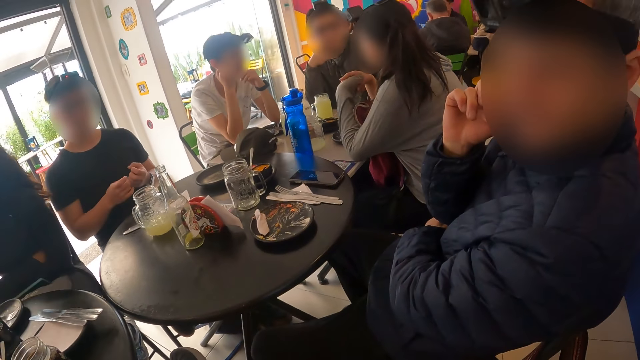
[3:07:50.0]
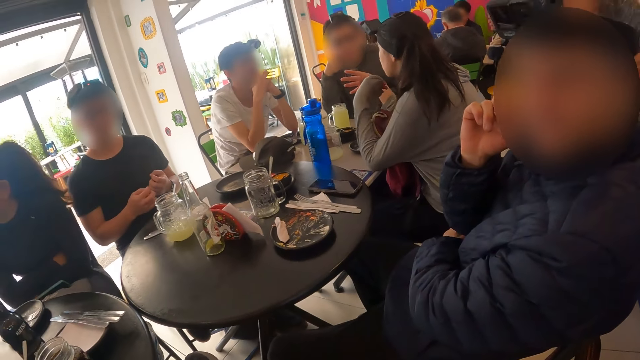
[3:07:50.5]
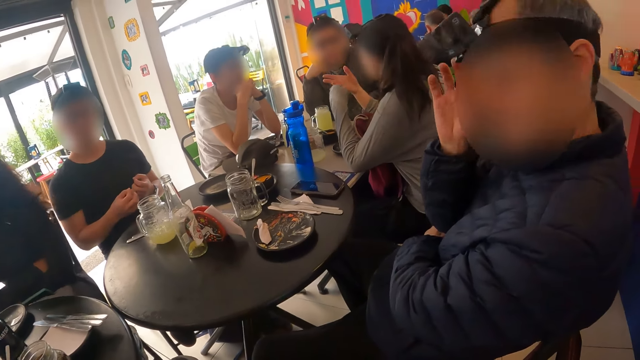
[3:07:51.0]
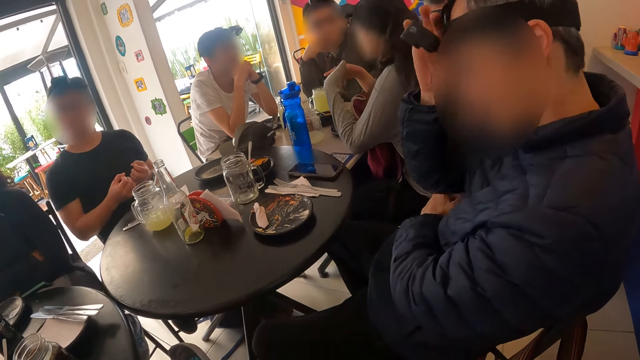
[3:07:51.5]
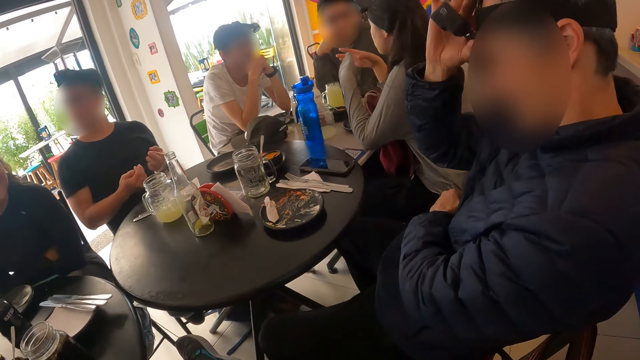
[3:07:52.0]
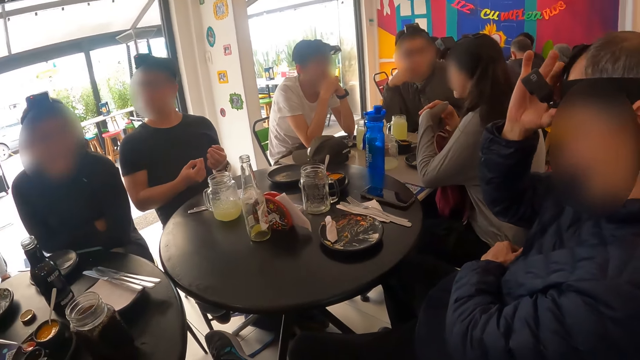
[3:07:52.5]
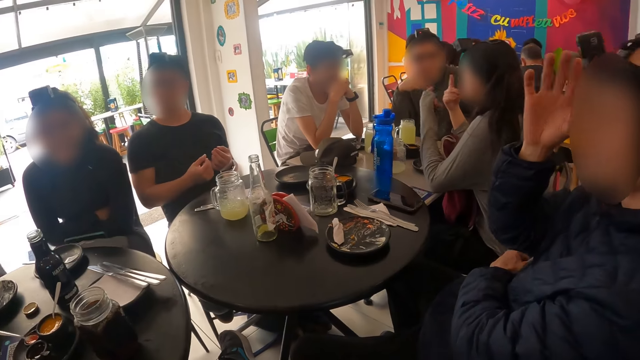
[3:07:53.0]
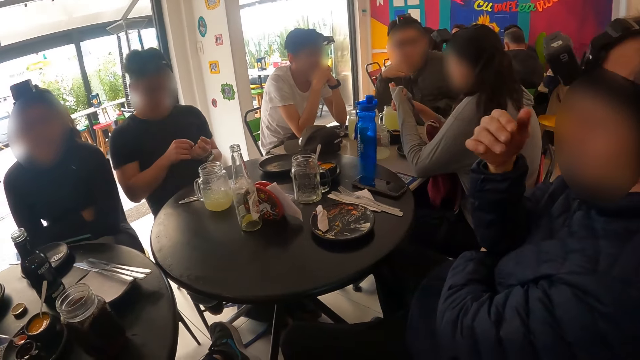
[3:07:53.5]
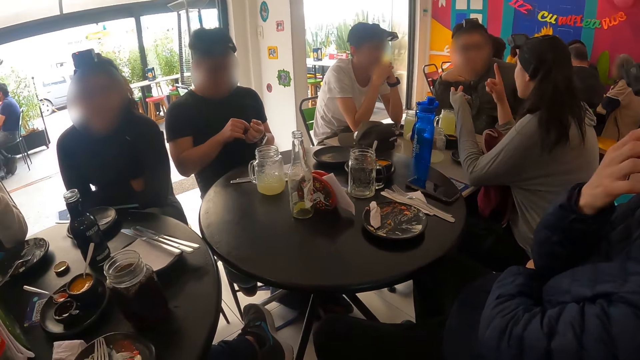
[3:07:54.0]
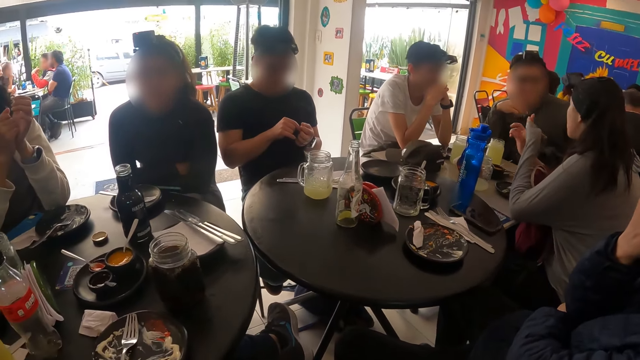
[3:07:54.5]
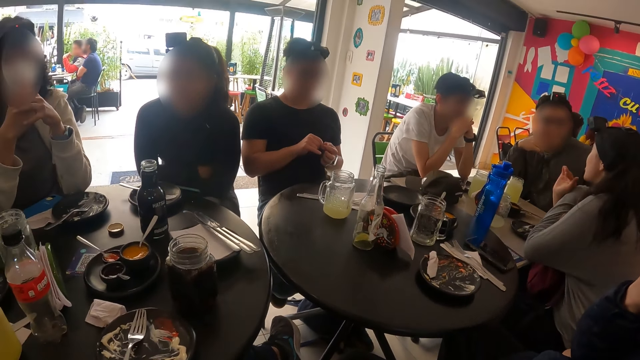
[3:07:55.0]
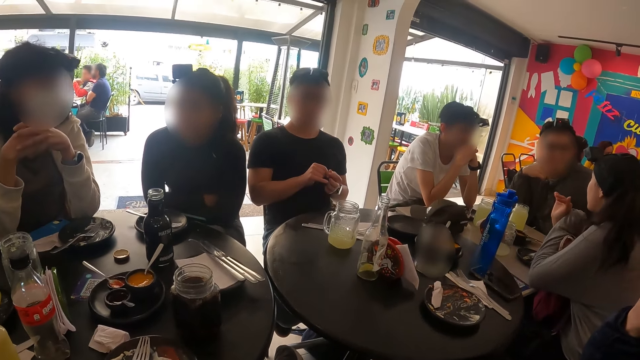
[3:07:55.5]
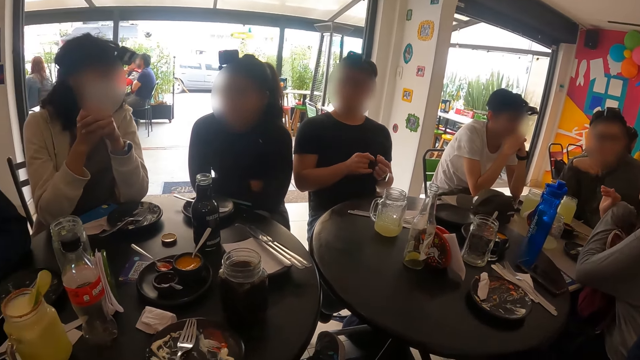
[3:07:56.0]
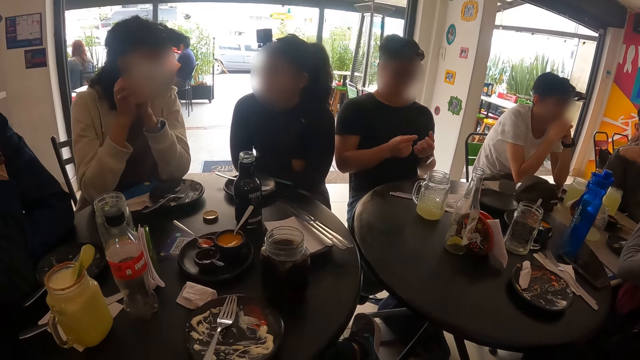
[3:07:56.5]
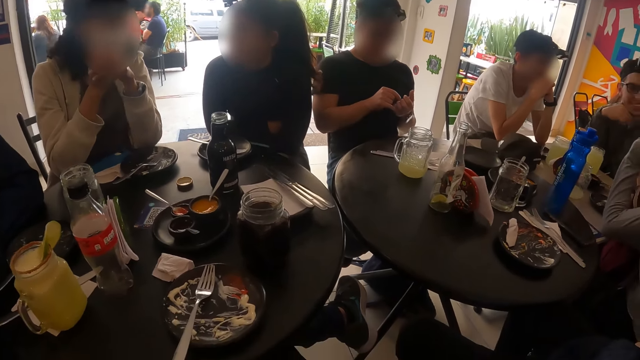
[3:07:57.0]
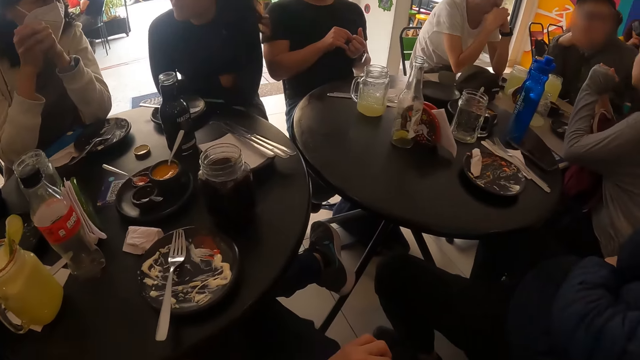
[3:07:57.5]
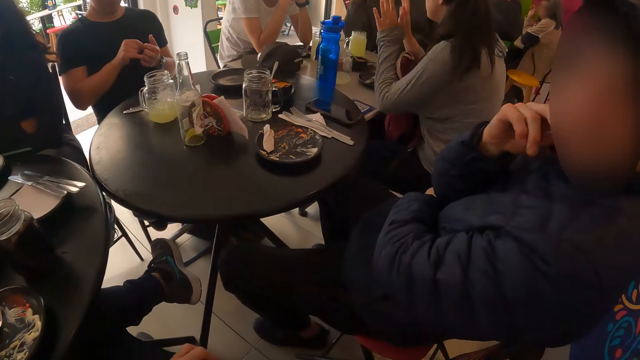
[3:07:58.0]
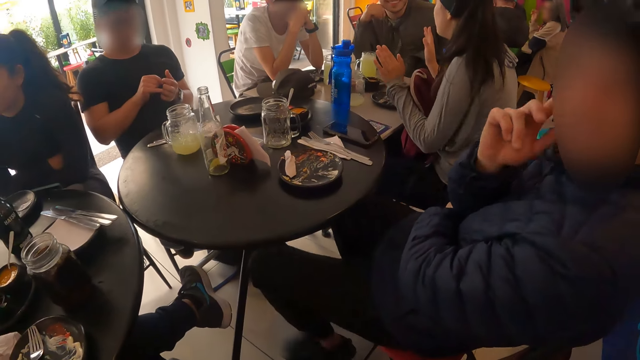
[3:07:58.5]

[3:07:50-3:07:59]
The man adjusts the head camera on his head with his right hand.

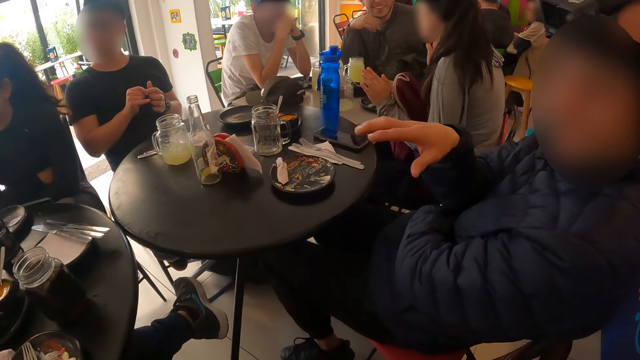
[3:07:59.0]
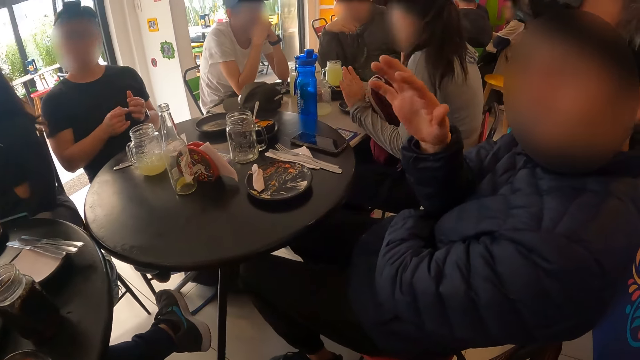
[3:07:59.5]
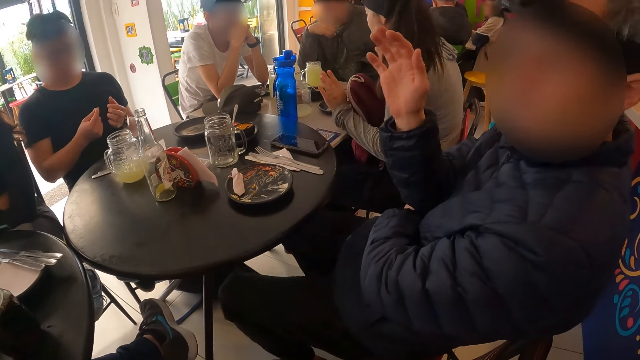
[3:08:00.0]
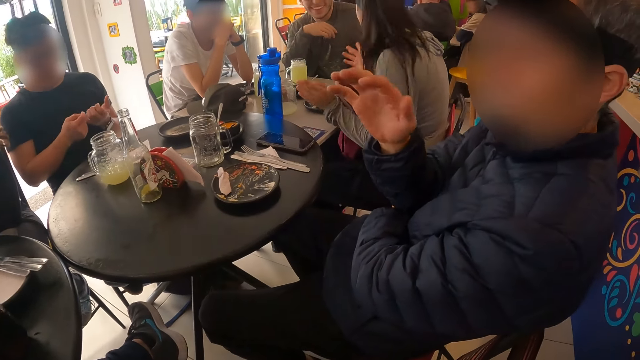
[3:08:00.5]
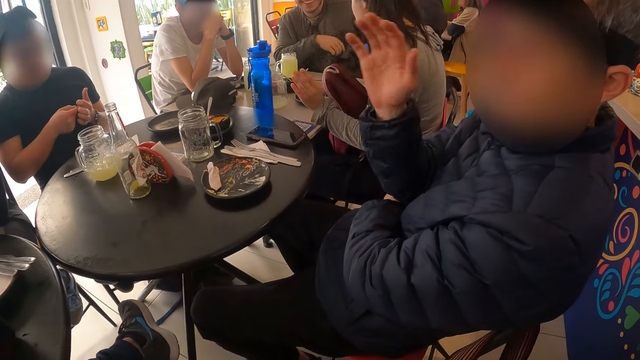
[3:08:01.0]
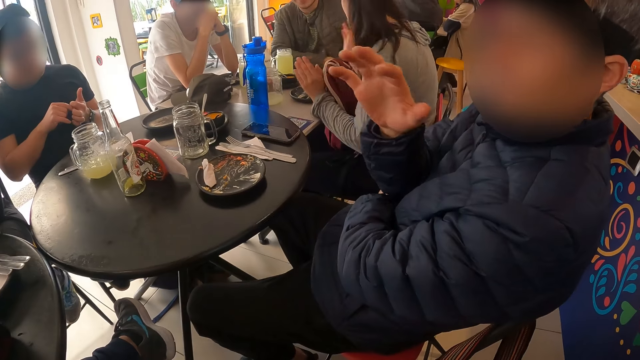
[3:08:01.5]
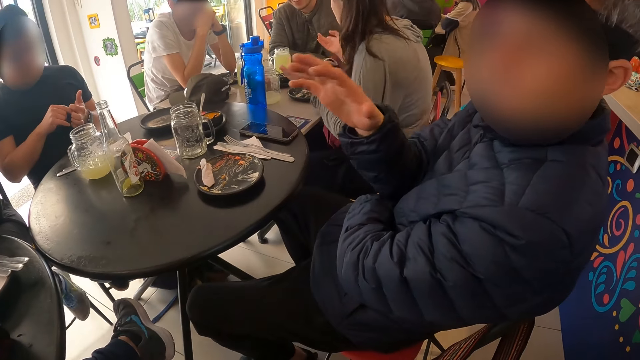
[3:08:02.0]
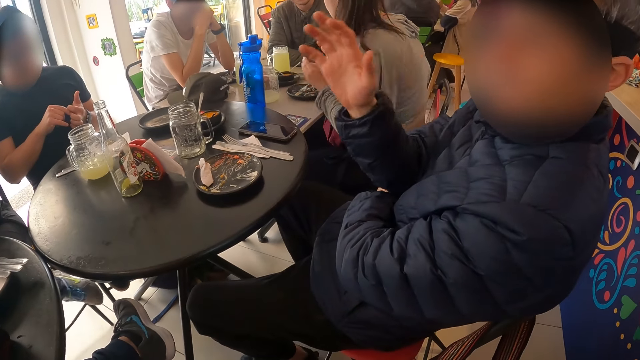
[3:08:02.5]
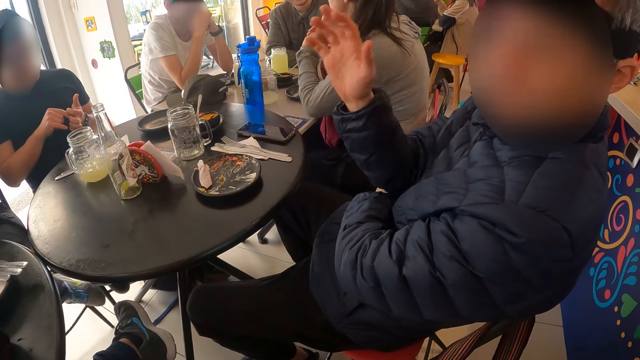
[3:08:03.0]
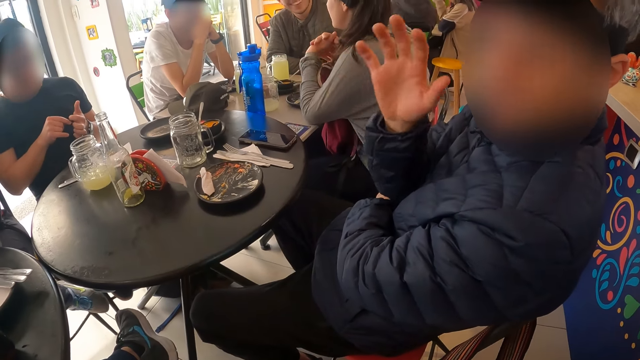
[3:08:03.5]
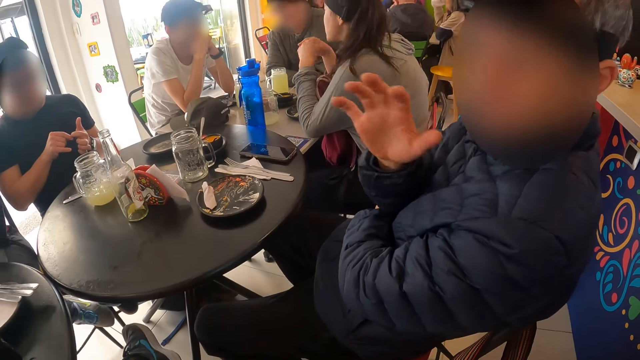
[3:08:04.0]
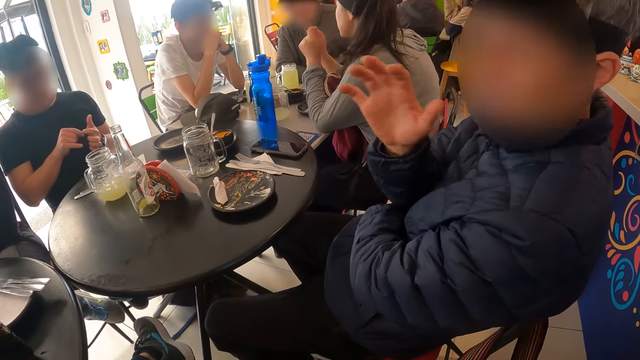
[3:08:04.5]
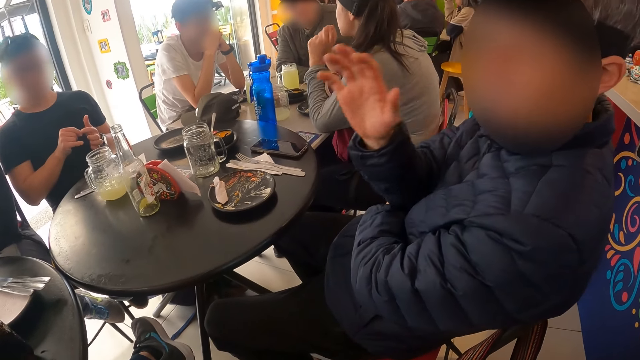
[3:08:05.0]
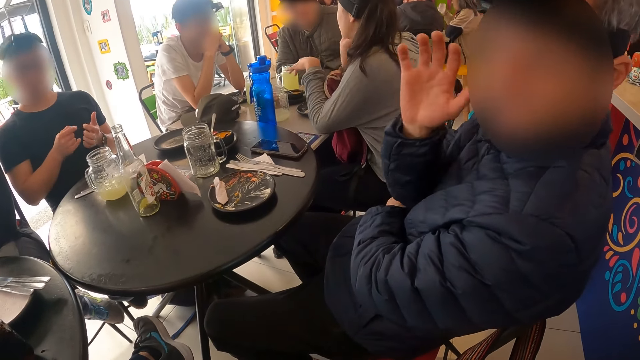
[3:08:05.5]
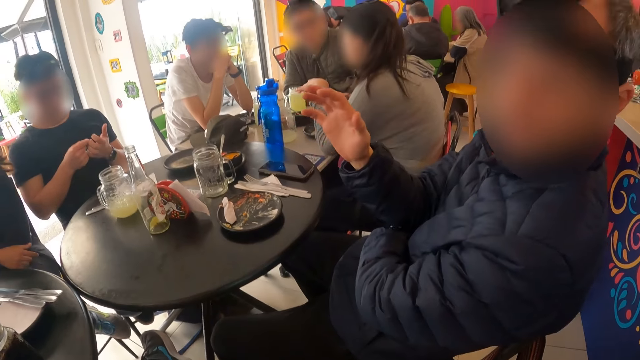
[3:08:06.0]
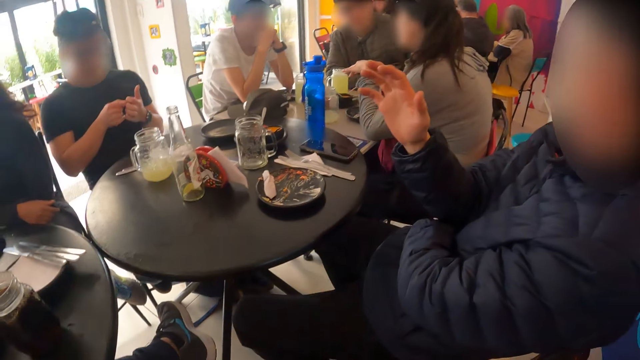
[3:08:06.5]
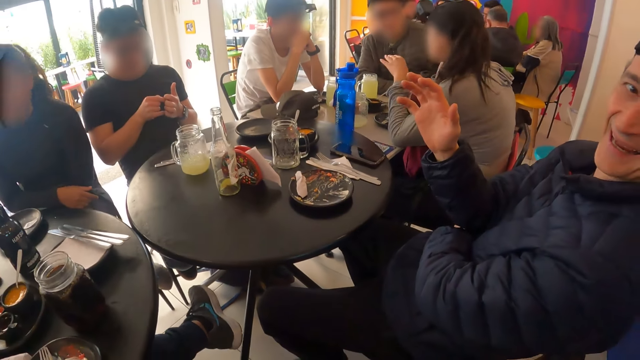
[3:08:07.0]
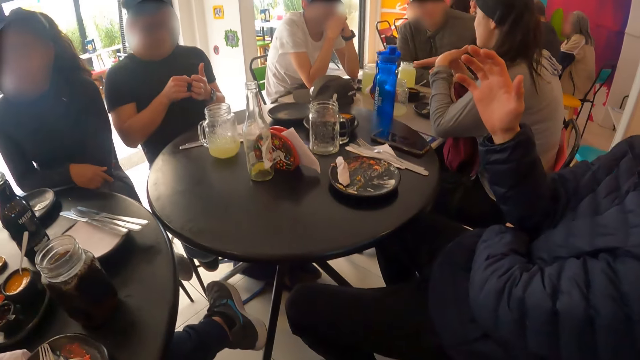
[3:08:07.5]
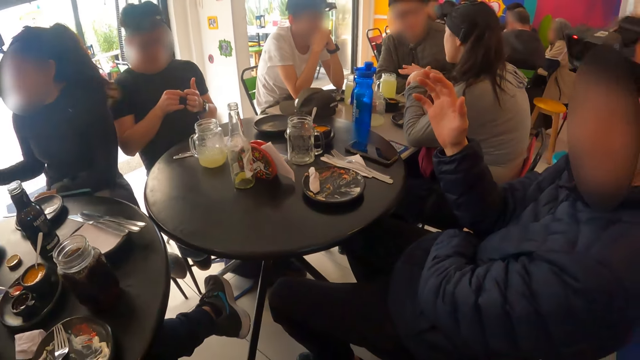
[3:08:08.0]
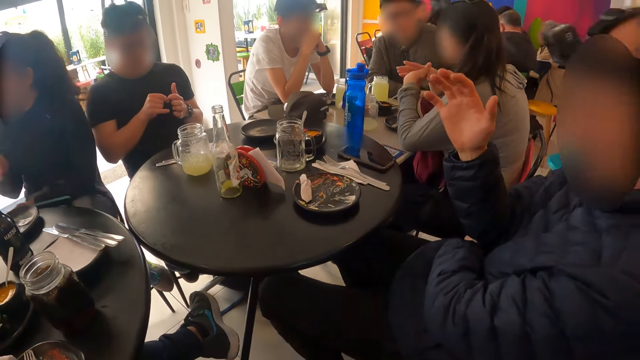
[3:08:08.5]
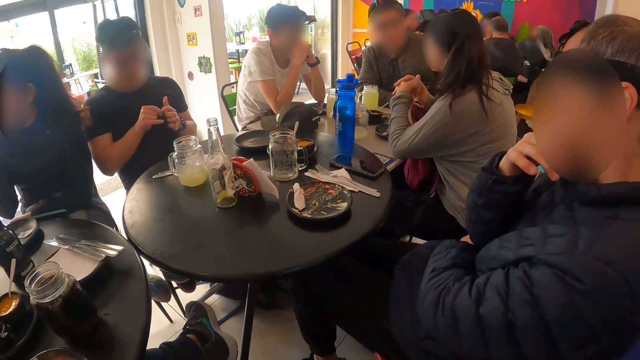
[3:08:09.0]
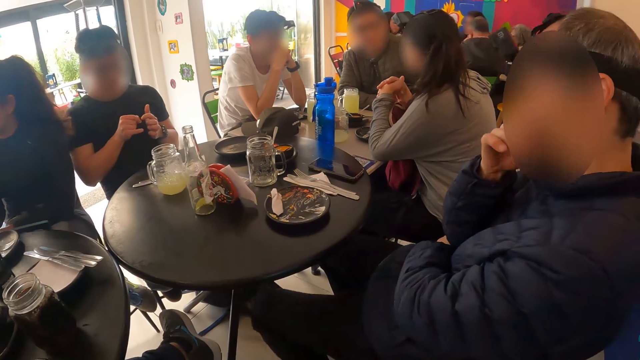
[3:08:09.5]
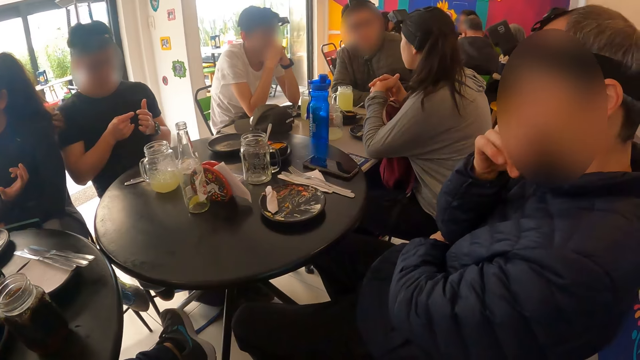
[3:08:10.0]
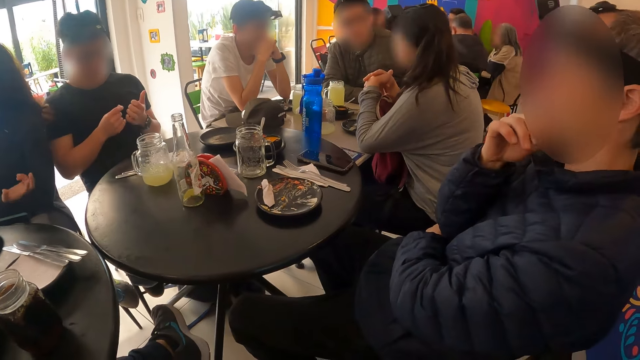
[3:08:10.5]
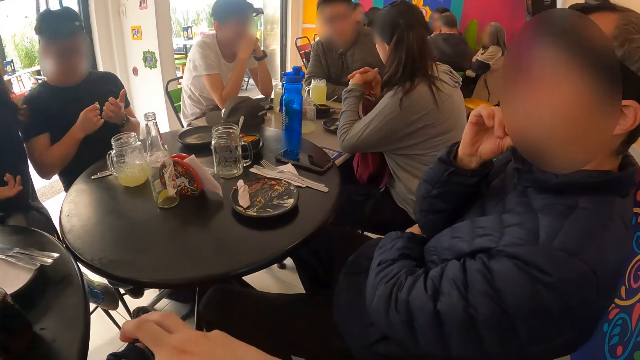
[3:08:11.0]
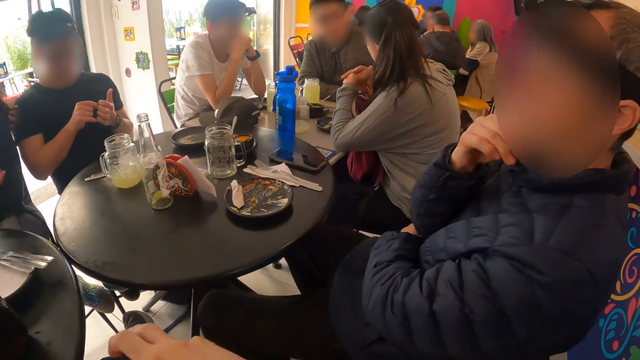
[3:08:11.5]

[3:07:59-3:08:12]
A man interacts with the camera wearer.
